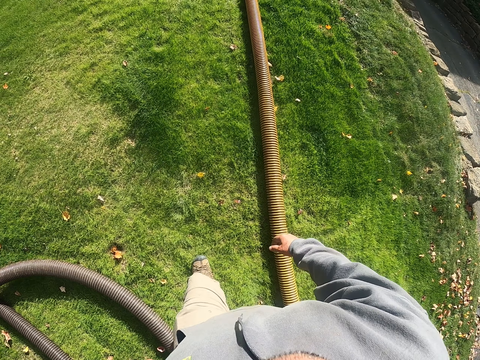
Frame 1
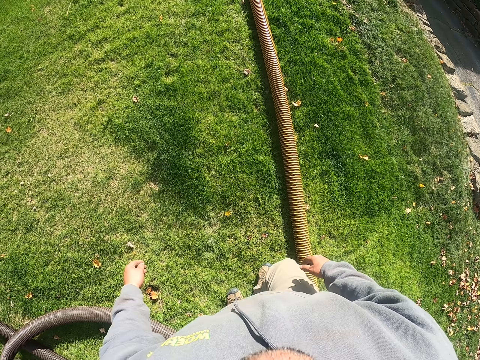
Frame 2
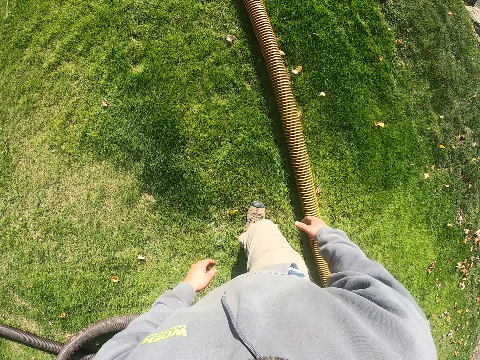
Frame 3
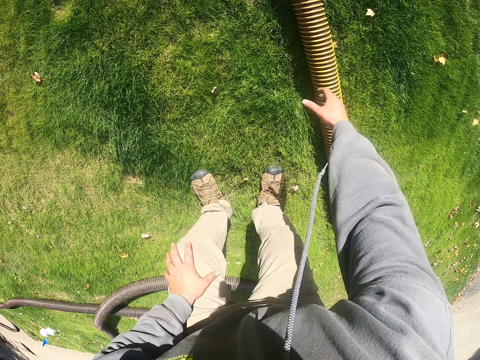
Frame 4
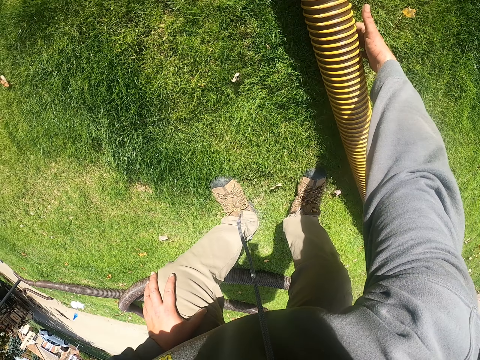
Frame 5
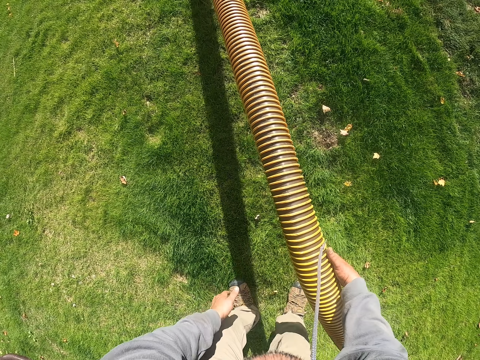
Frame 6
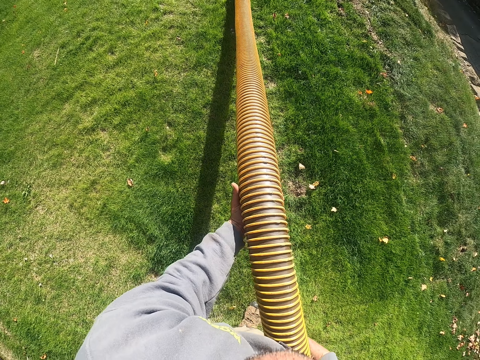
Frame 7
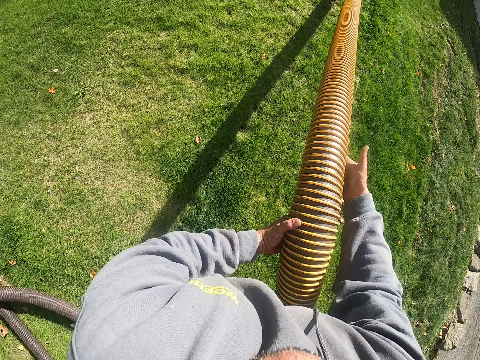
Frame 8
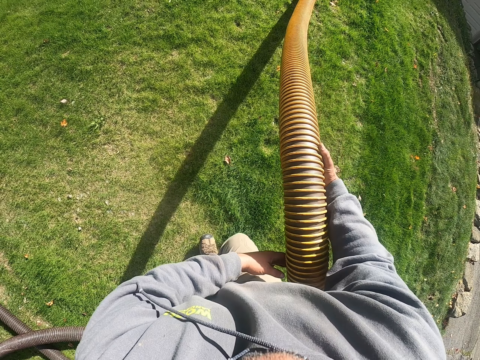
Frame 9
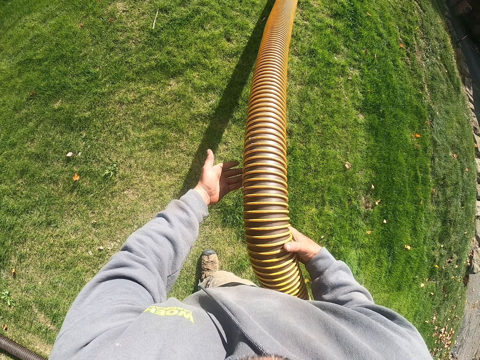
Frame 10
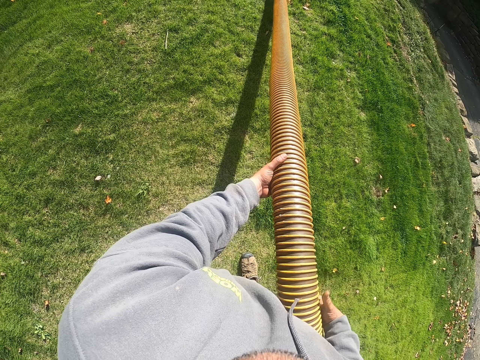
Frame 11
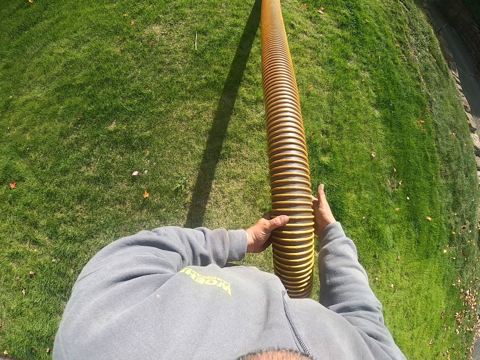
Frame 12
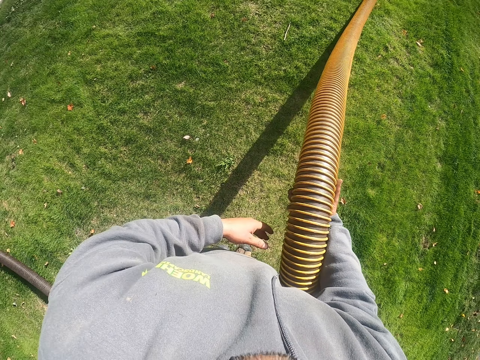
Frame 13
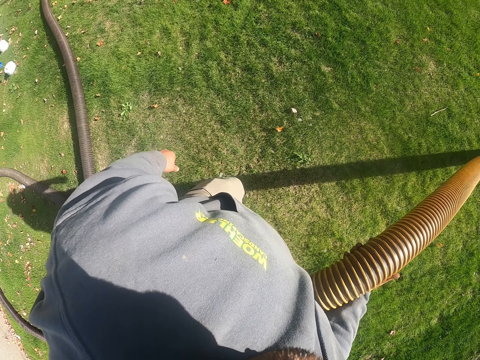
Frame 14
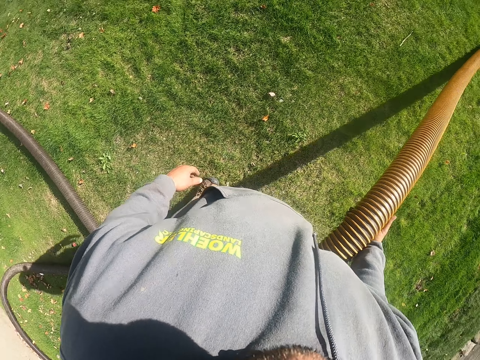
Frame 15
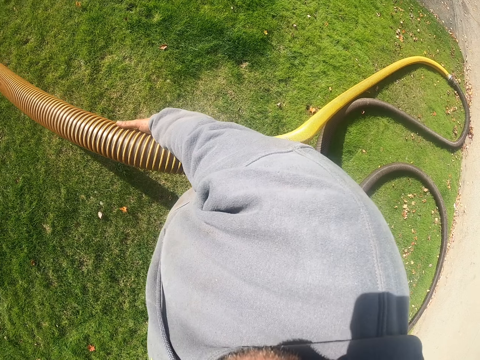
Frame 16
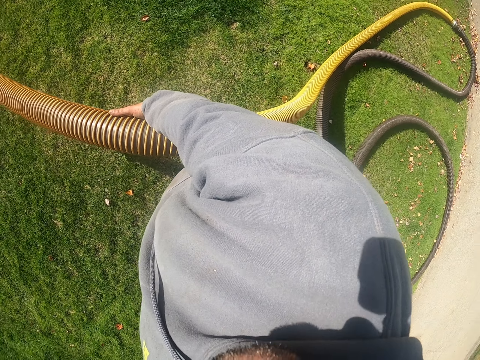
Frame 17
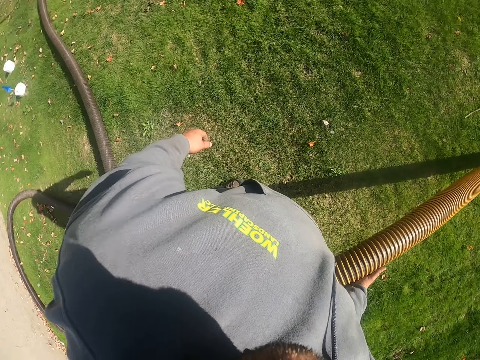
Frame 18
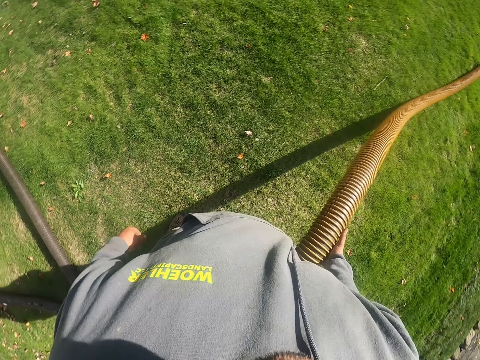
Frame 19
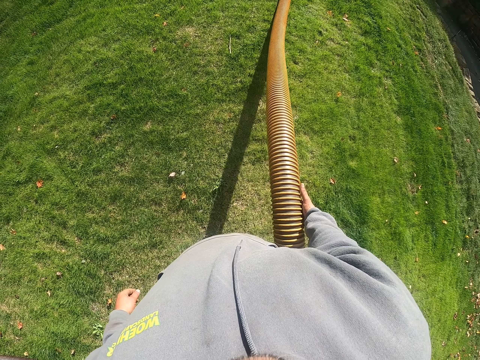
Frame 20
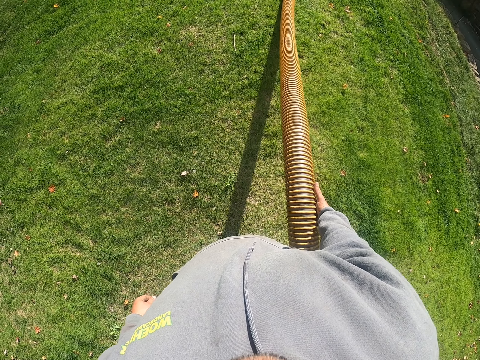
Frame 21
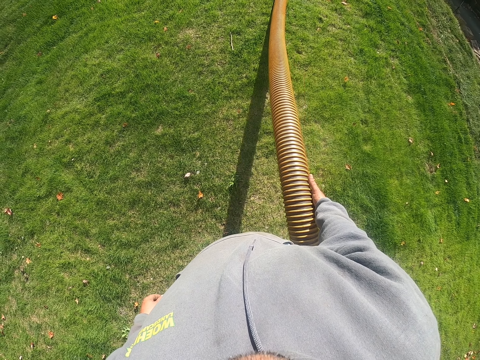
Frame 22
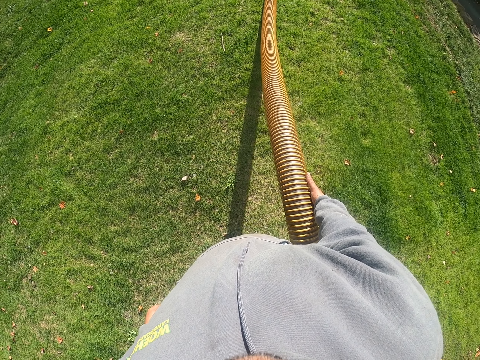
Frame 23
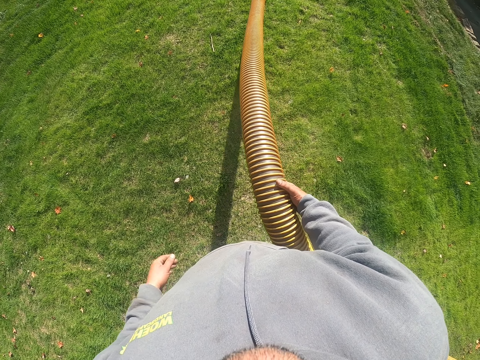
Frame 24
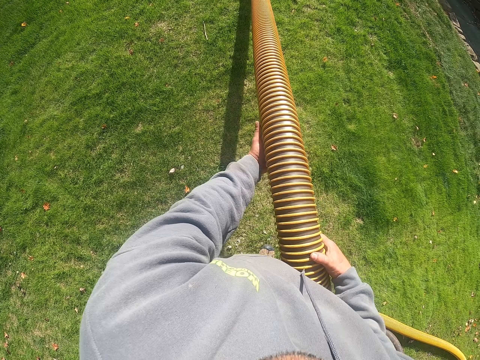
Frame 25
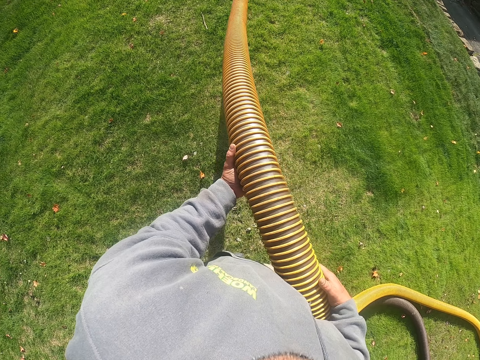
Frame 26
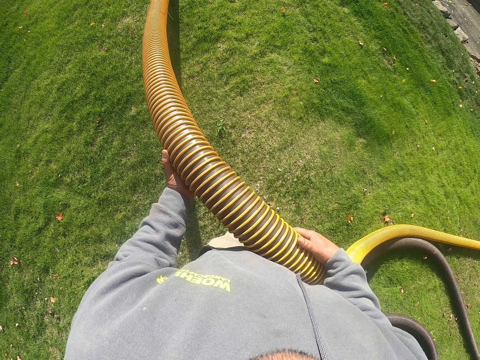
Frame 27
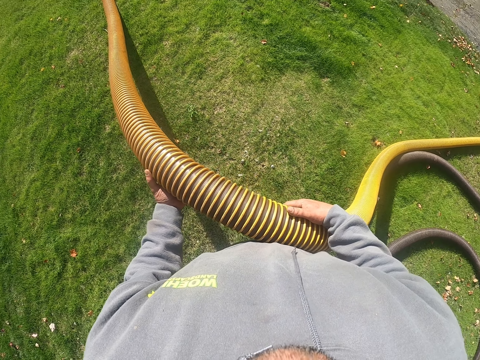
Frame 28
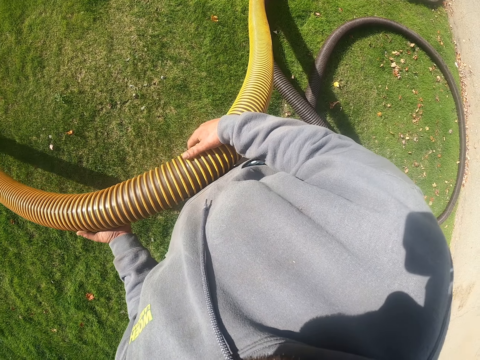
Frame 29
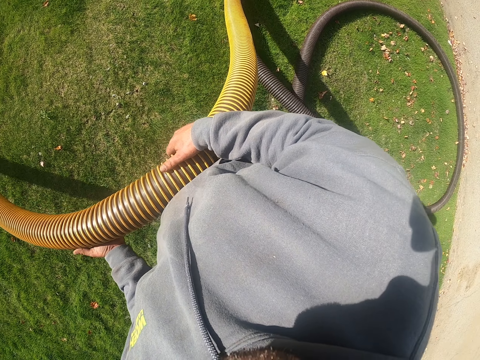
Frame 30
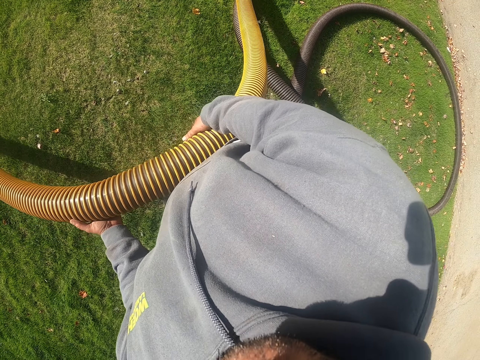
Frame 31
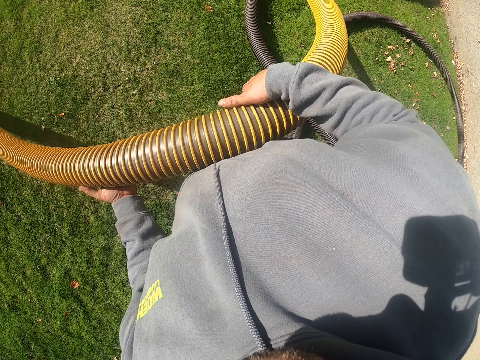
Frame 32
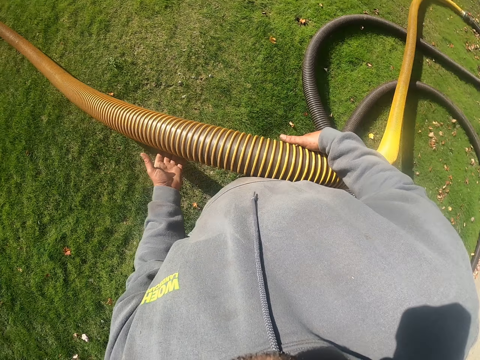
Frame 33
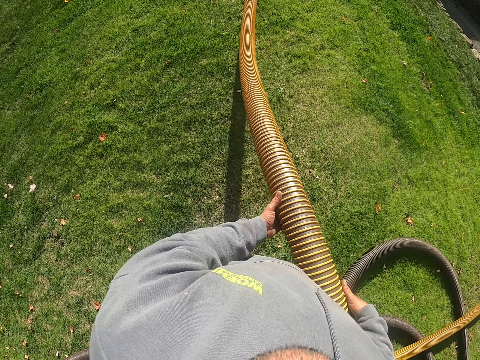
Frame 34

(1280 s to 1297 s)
The camera wearer pulls the pipe. They pick up the pipe. They hold the pipe with the right hand. They pull the pipe.

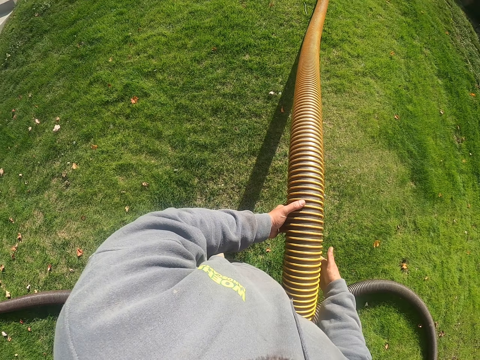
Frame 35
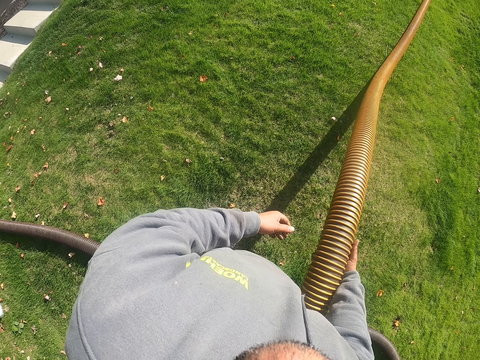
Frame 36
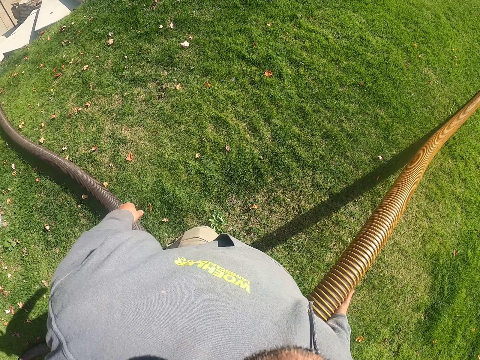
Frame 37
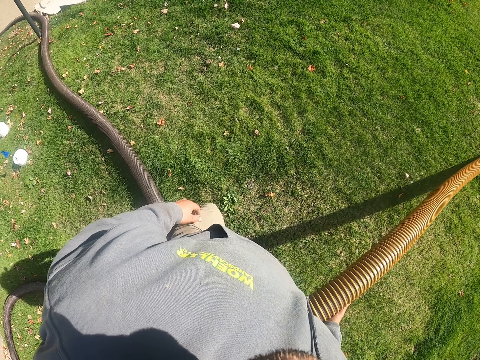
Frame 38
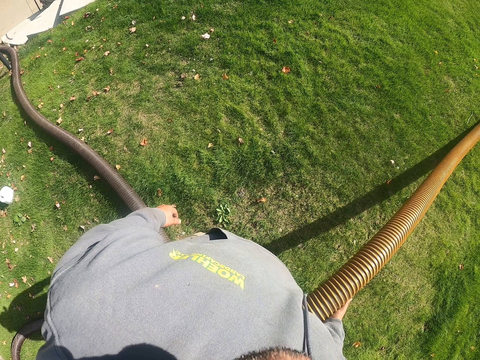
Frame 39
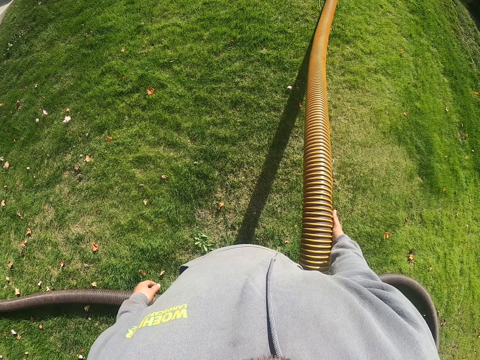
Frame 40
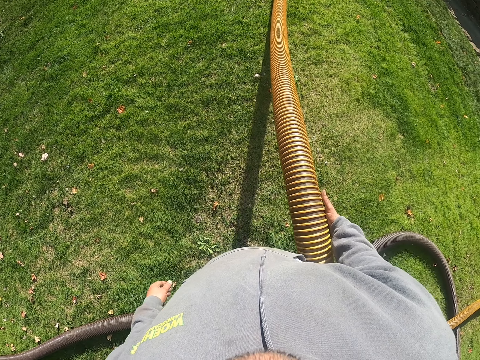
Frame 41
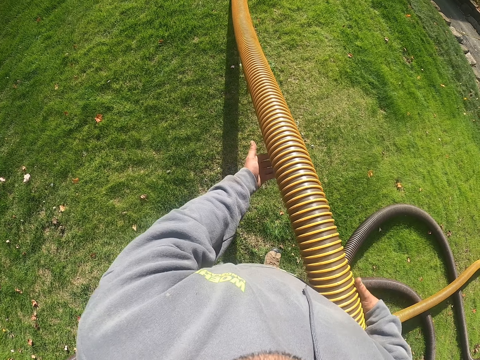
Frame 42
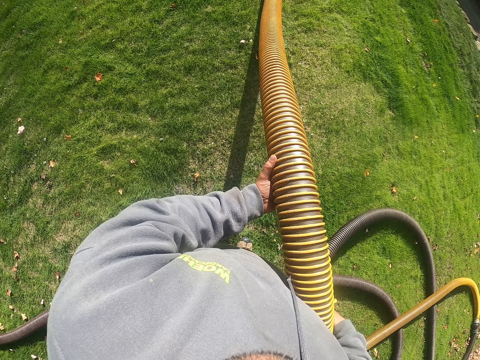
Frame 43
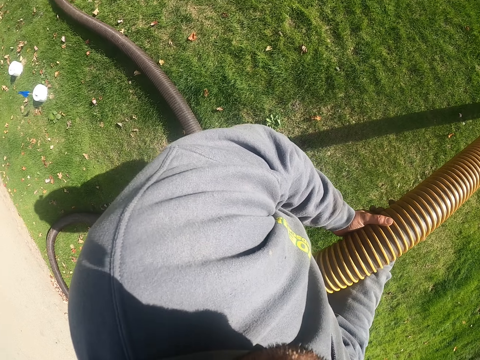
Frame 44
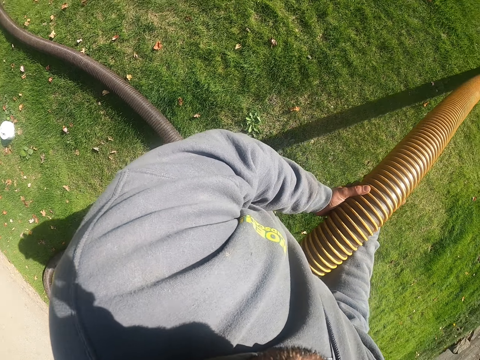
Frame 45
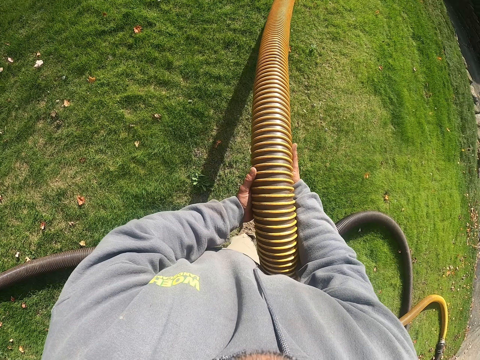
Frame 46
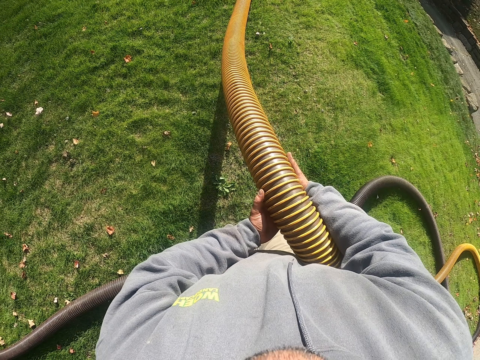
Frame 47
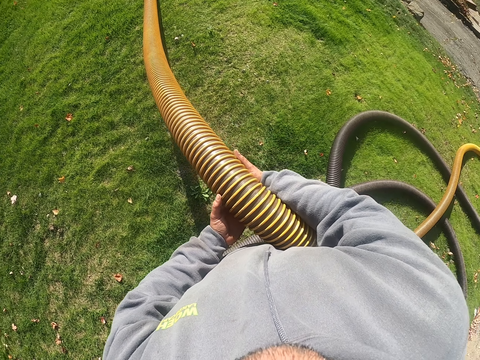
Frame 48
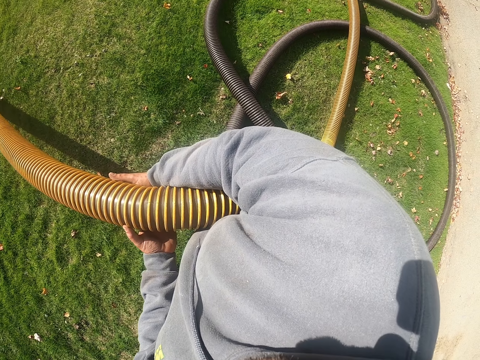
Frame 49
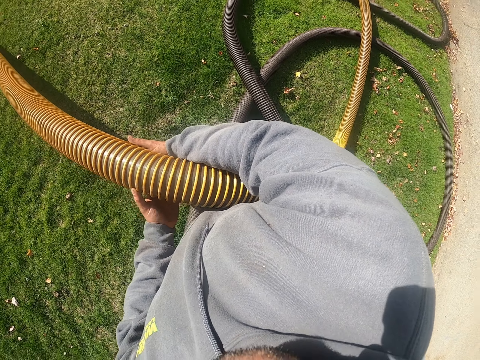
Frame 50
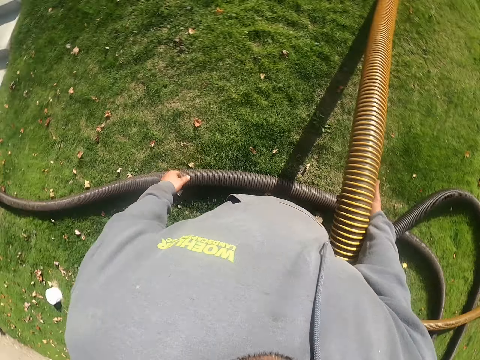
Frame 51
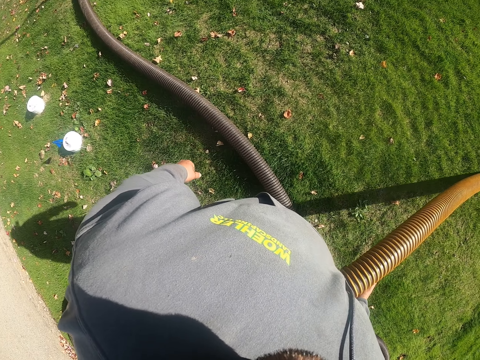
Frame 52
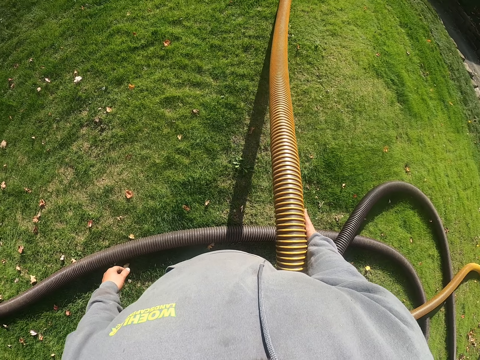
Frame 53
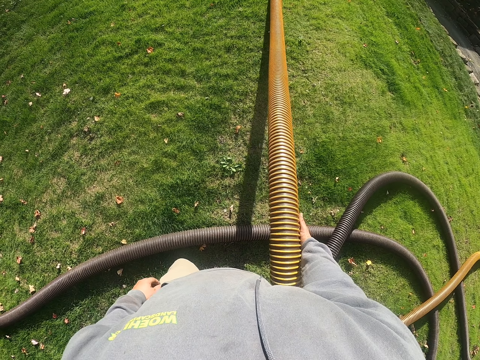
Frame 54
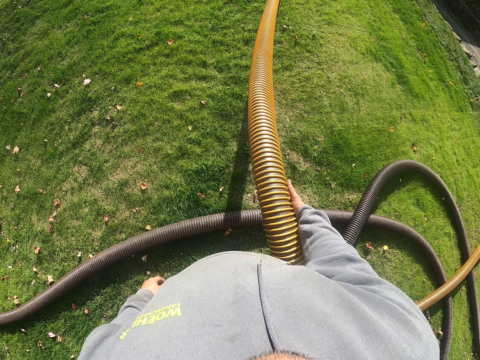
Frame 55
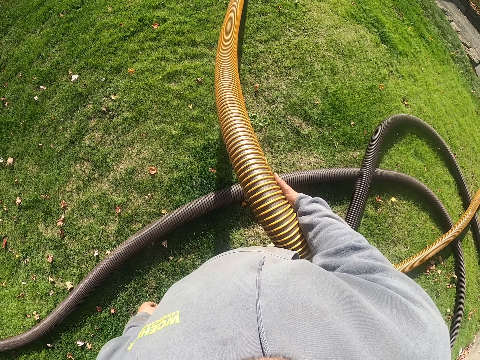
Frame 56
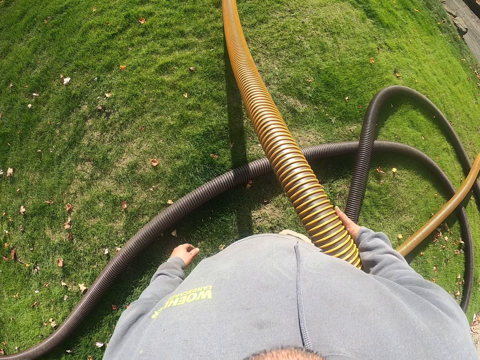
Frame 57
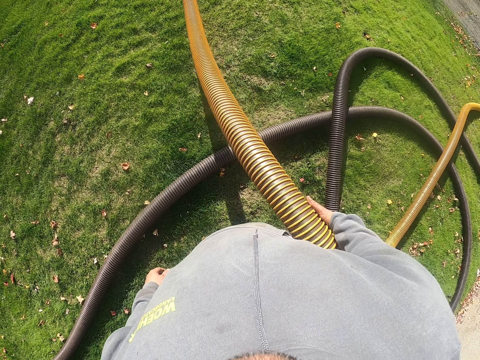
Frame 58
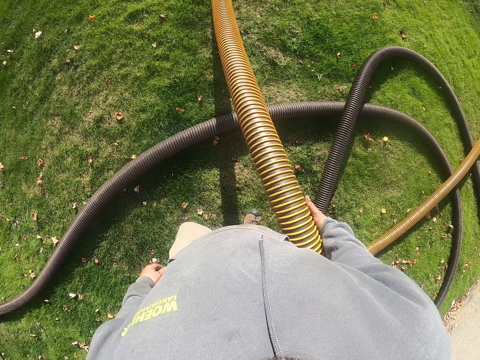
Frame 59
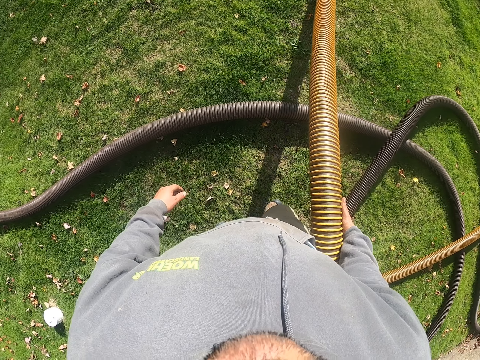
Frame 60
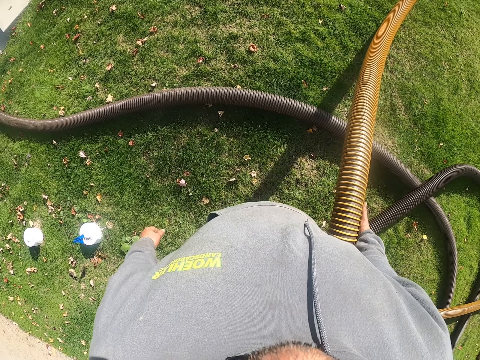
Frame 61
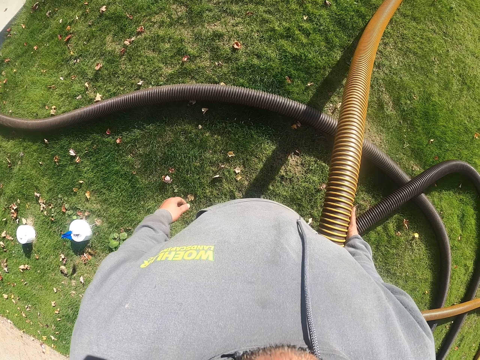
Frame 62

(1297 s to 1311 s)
The camera wearer pulls the pipe. They hold the pipe with both hands.
